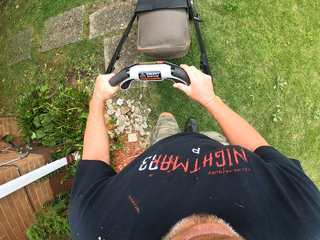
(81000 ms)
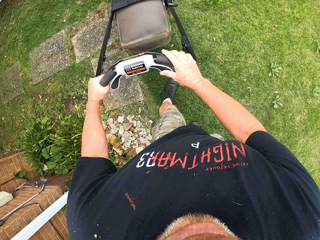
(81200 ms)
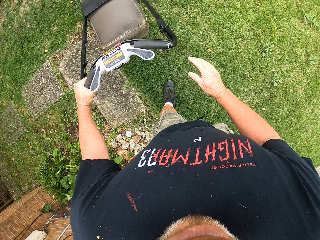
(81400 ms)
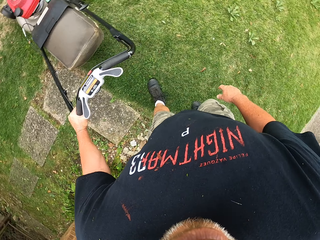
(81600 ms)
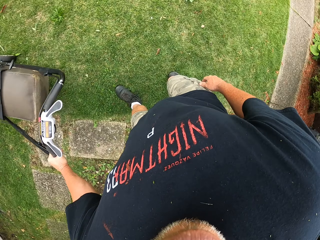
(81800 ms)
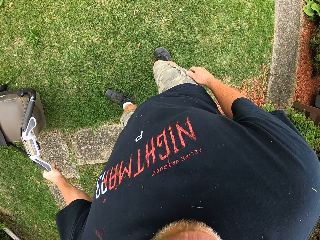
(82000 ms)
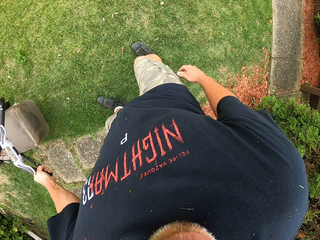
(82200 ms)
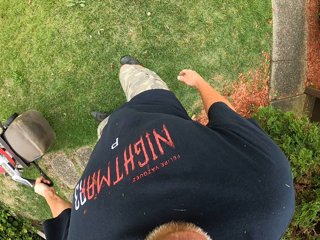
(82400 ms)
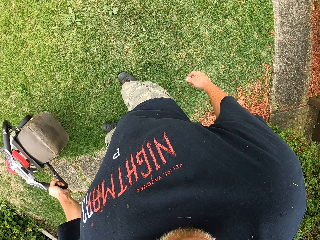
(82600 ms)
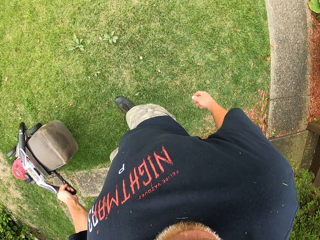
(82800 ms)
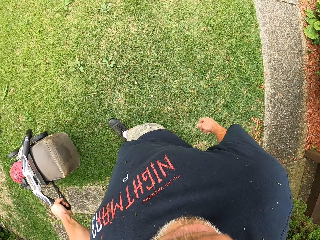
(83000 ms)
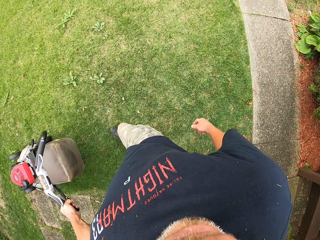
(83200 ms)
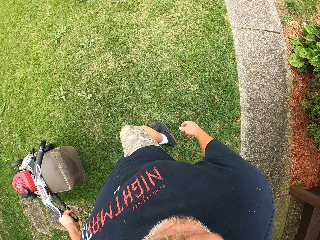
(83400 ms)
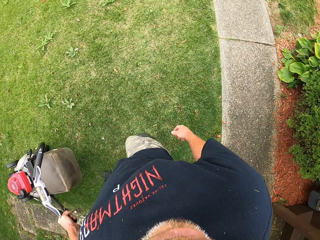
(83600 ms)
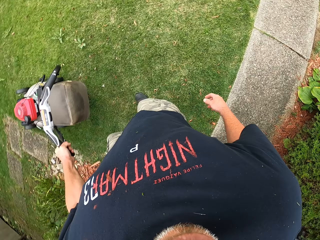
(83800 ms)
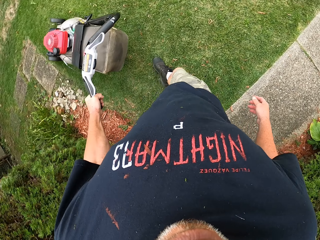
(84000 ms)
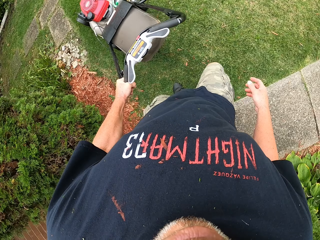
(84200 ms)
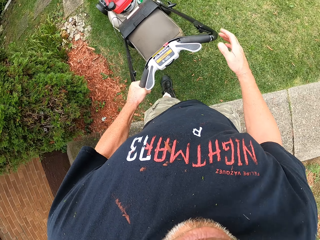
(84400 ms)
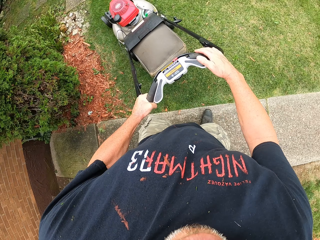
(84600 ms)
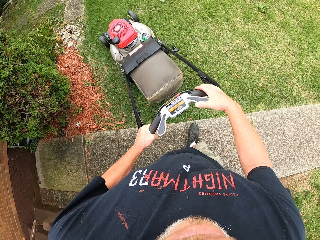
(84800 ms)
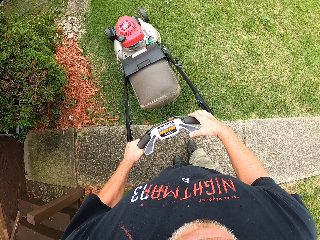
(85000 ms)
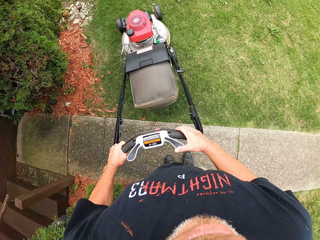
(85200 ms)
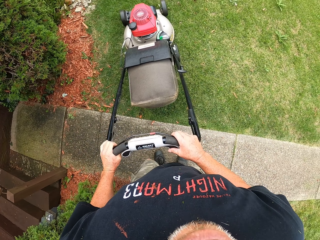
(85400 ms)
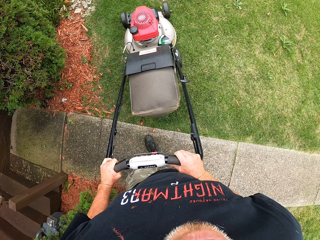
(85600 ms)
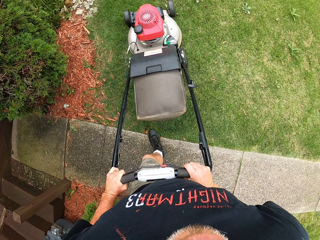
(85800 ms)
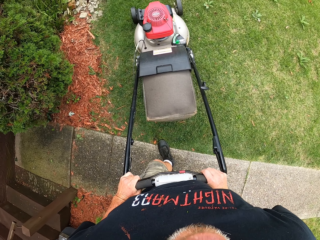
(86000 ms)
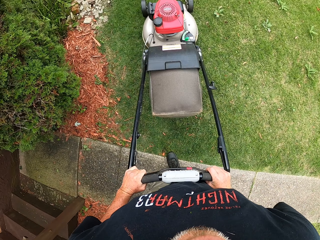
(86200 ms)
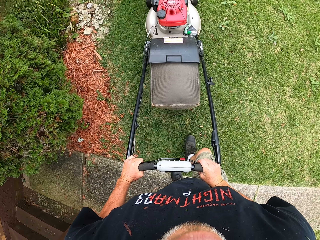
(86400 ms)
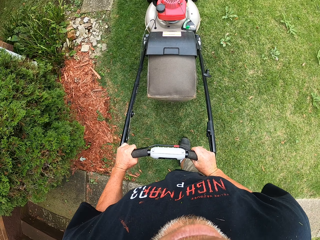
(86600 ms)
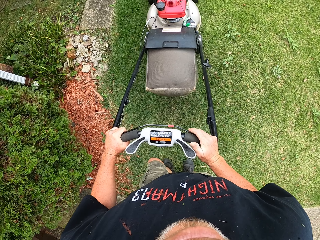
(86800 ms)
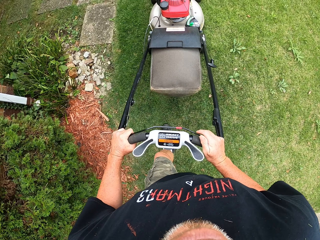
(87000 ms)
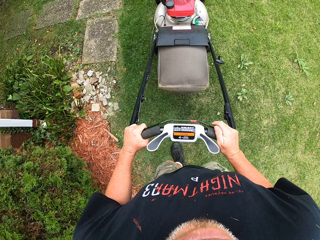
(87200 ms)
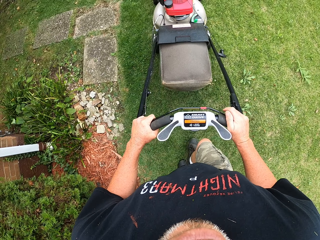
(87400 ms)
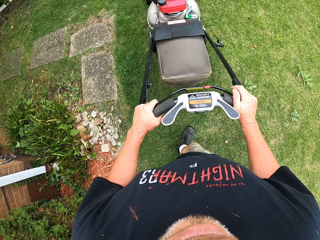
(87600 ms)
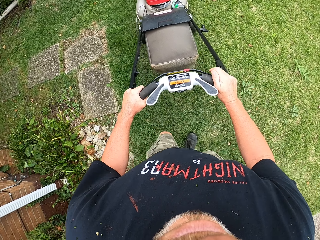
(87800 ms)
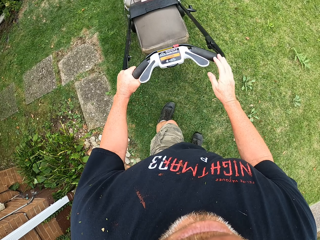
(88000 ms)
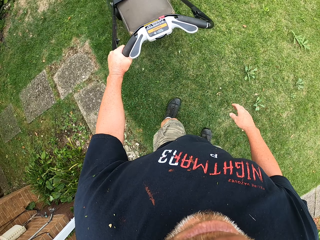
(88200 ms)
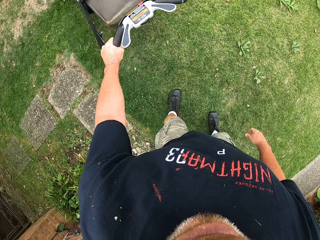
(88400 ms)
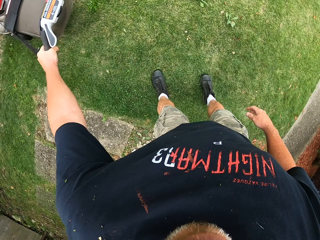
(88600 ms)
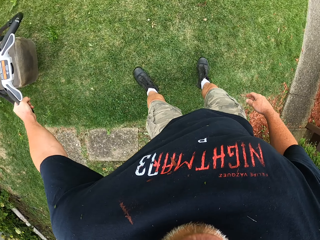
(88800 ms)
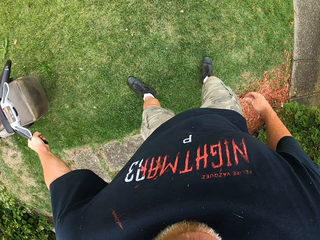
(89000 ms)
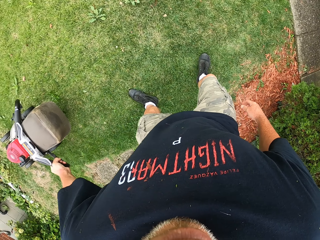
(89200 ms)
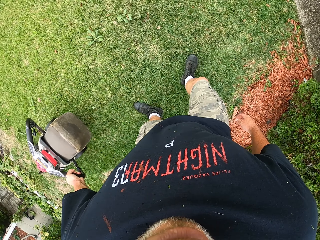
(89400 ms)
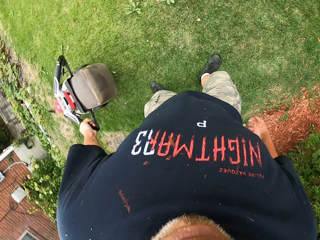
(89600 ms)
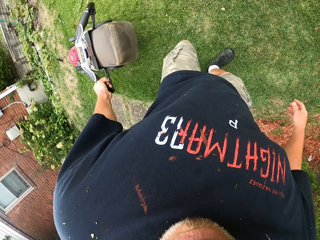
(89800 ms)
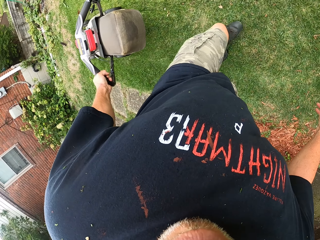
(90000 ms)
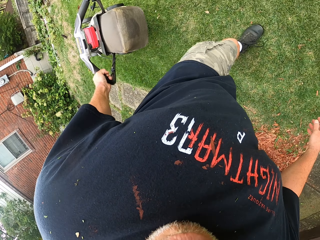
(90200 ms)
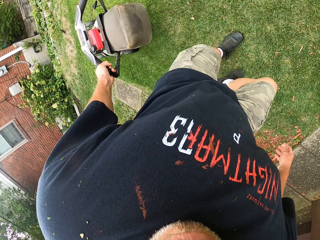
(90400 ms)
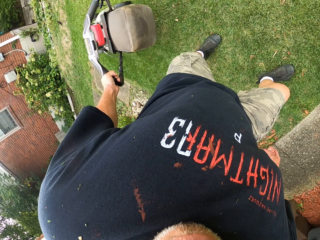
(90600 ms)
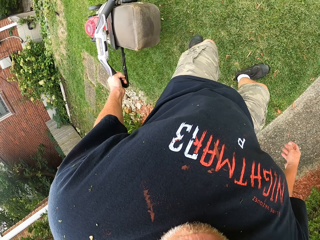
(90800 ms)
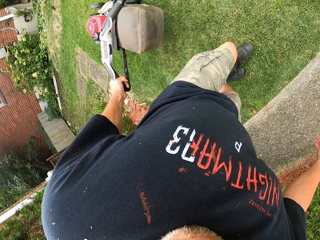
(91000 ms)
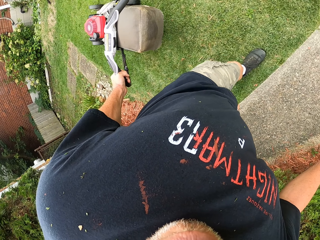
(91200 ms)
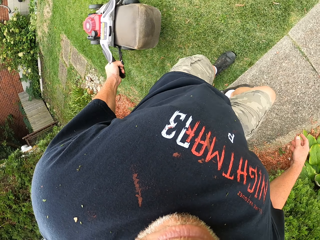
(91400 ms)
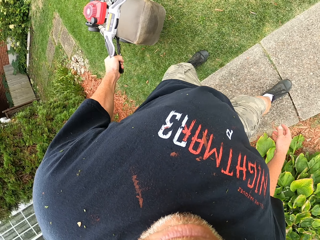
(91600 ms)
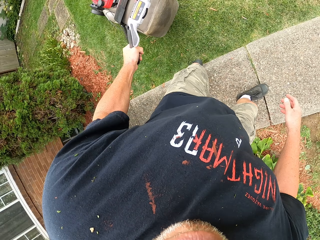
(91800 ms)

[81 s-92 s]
The camera wearer reverses the lawn mower. They cut grass with the lawn mower.

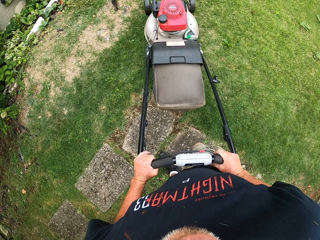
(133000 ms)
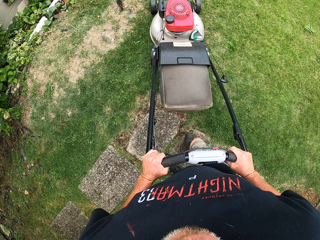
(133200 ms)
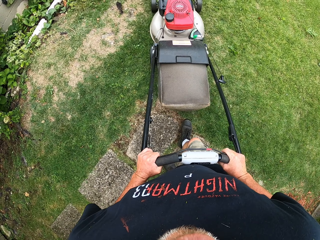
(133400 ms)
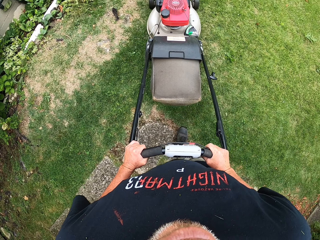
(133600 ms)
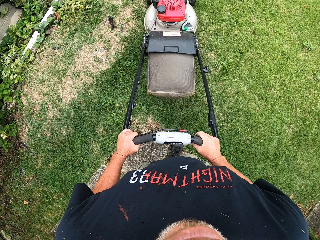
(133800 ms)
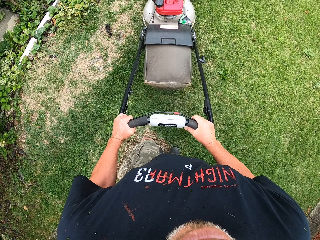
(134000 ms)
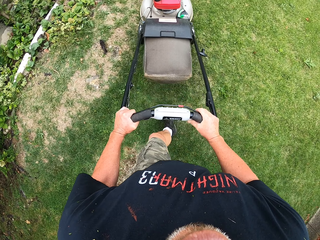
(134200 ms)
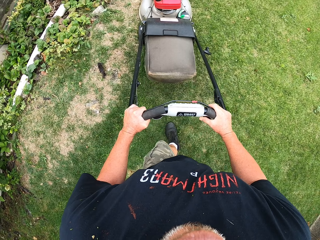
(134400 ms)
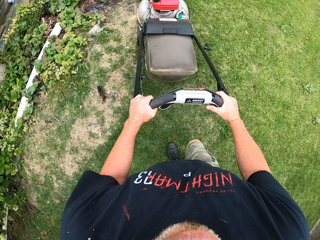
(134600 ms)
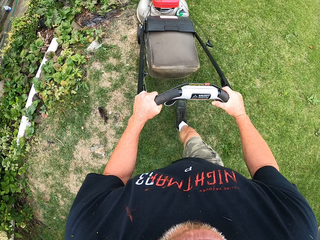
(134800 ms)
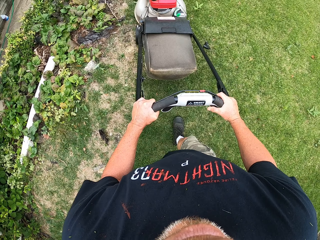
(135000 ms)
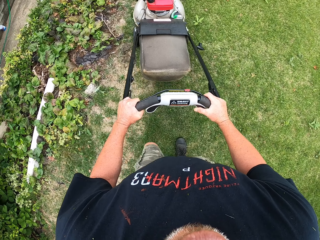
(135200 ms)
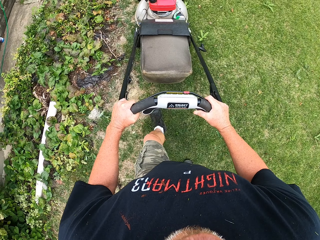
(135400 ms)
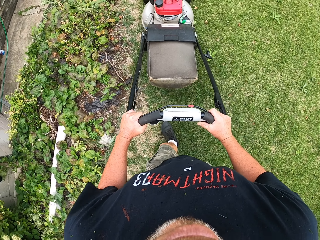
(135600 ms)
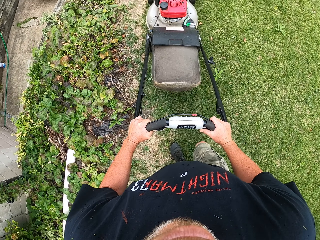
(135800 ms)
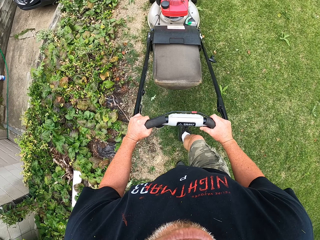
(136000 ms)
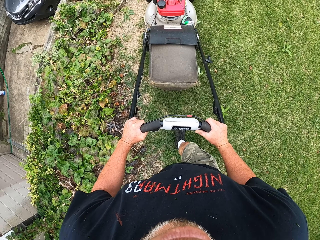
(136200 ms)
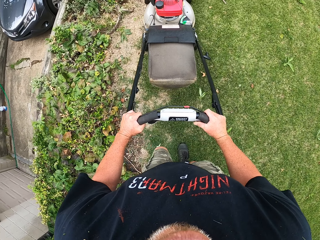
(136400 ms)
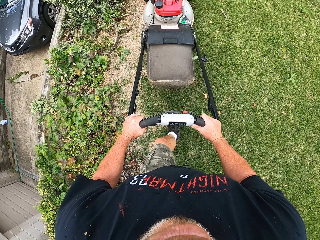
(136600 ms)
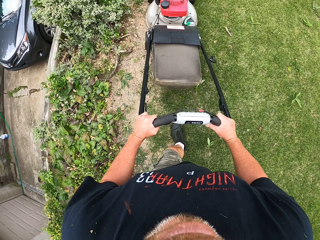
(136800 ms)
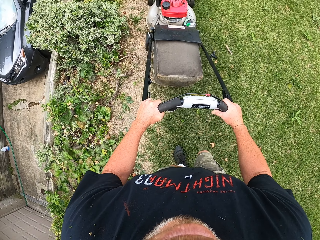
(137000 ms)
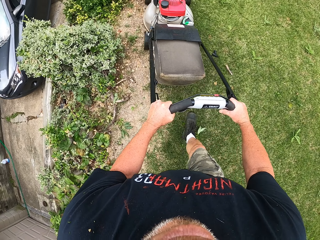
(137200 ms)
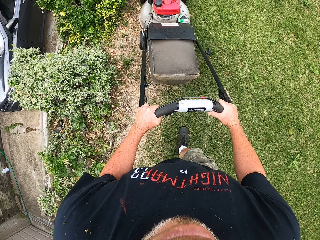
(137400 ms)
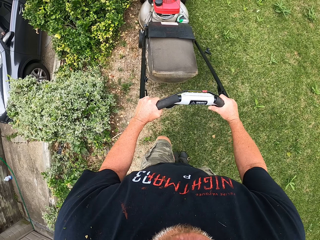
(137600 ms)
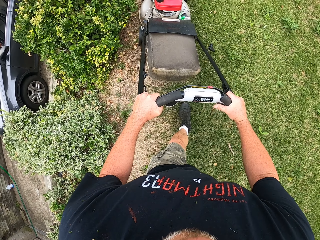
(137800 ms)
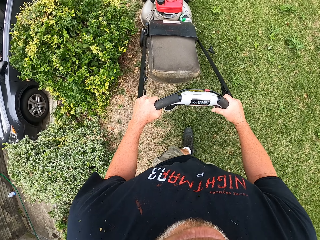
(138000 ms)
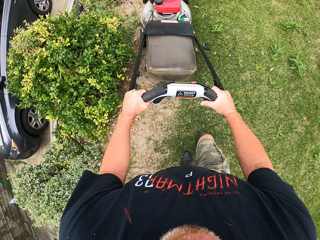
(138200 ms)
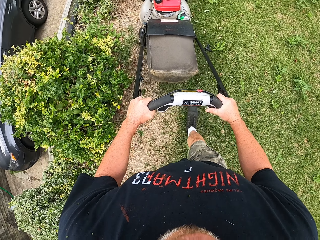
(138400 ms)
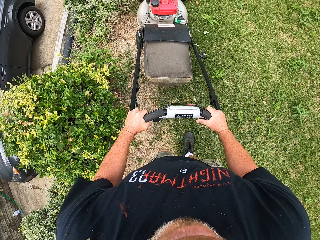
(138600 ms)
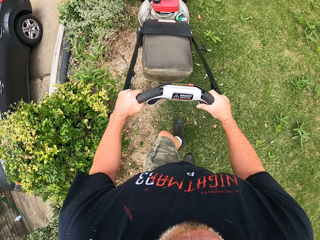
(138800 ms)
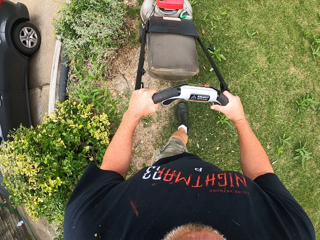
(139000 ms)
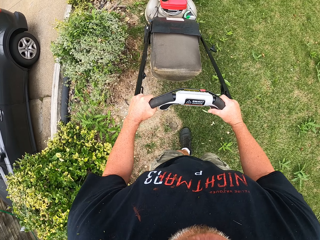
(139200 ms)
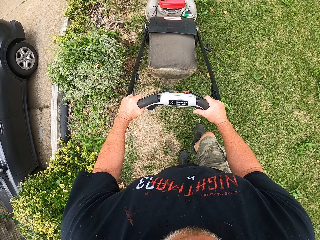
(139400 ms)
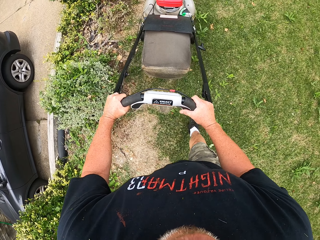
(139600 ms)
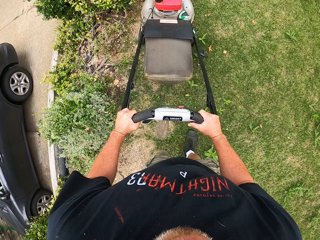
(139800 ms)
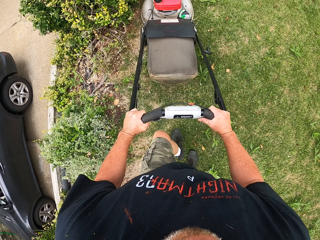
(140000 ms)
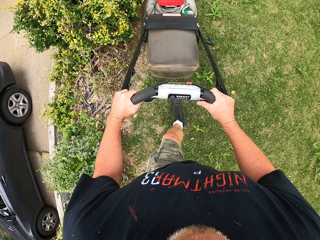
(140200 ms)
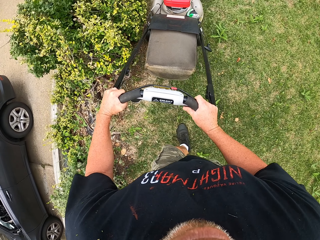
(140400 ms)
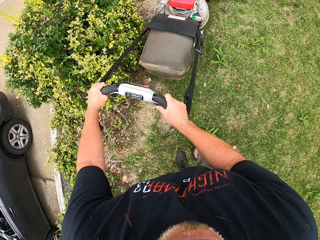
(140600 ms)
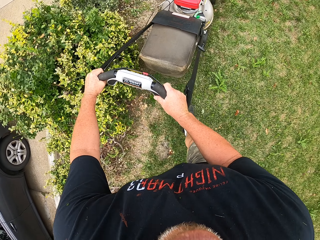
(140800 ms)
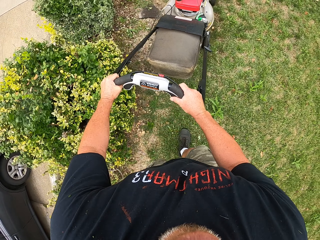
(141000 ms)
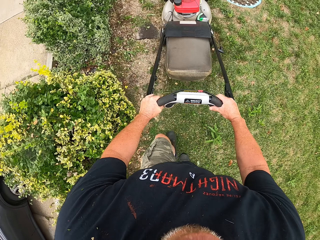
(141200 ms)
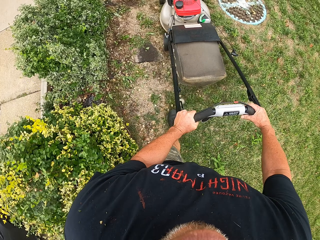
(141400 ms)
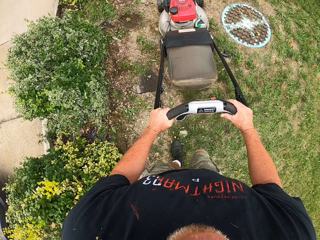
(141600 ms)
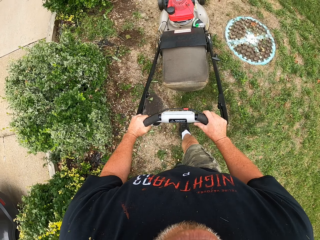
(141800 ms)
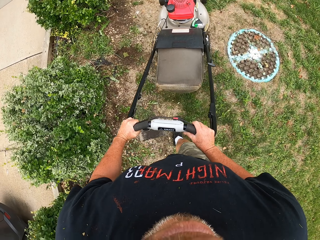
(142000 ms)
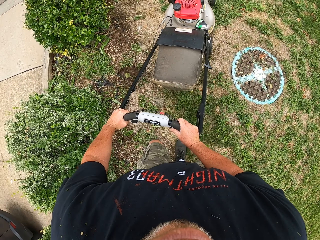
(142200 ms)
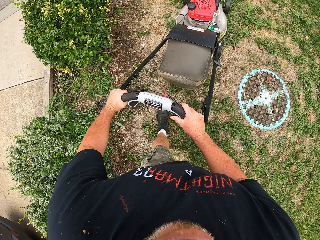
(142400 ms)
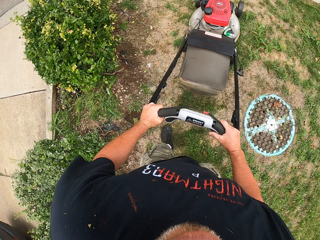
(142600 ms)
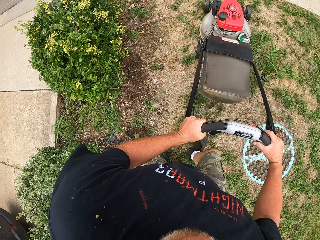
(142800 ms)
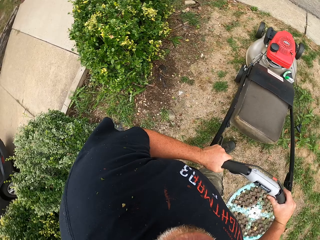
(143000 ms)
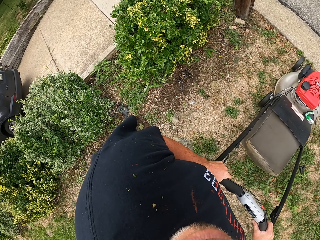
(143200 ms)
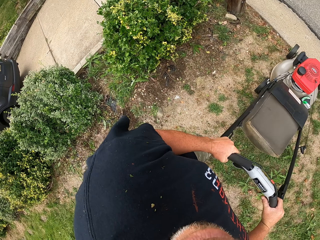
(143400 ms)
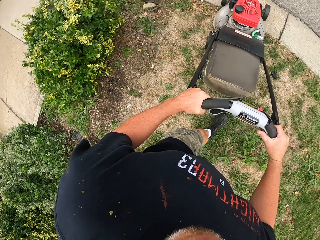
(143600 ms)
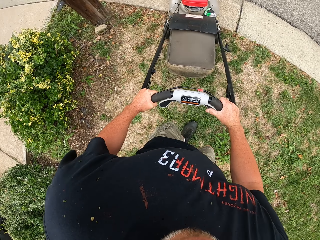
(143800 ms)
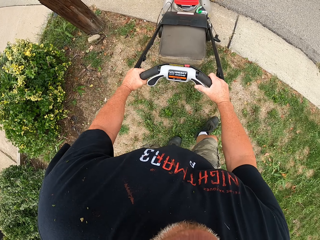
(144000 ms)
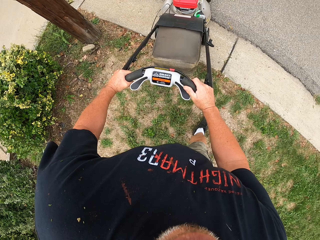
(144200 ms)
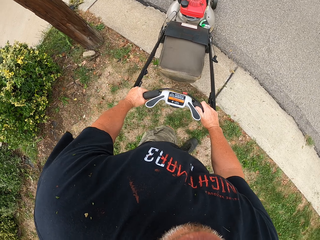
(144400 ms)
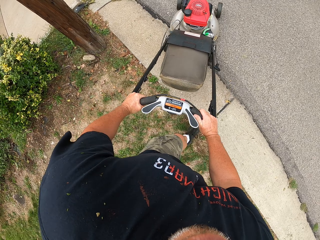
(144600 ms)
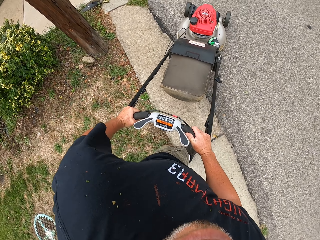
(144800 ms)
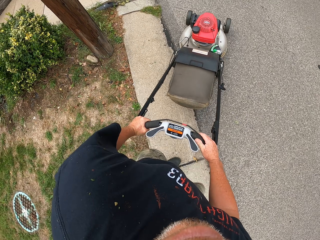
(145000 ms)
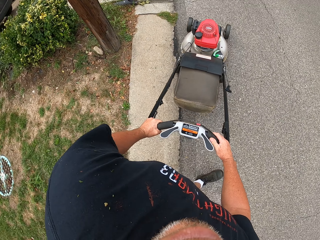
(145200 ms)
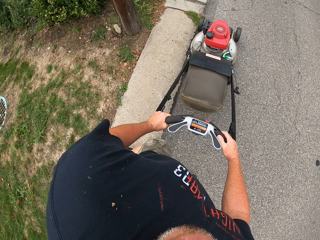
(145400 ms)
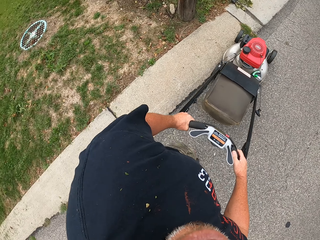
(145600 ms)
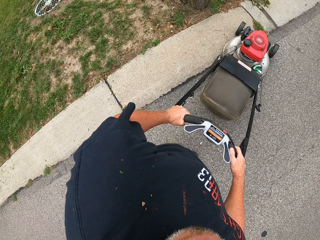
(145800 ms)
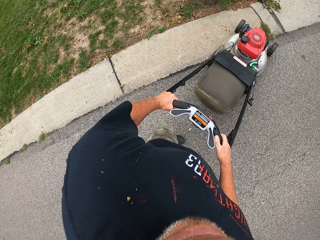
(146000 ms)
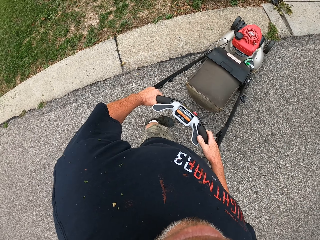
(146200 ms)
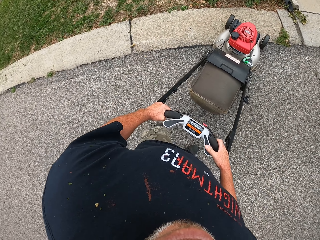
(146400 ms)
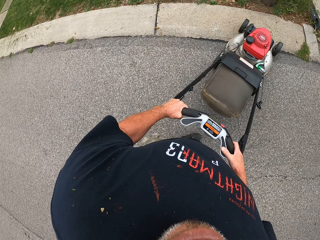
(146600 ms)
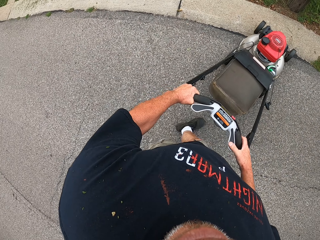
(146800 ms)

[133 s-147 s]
The camera wearer cuts grass with the lawn mower. They push the lawn mower.
